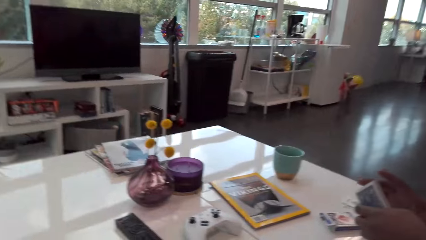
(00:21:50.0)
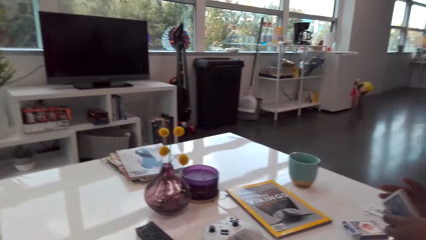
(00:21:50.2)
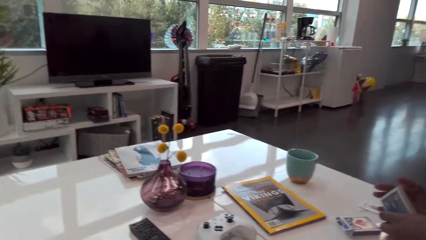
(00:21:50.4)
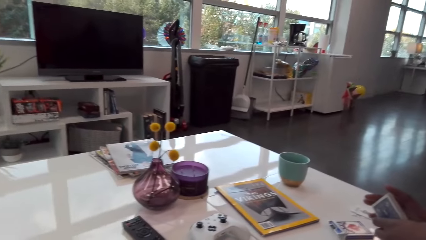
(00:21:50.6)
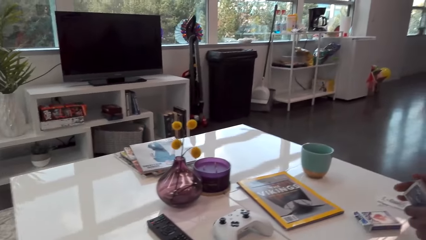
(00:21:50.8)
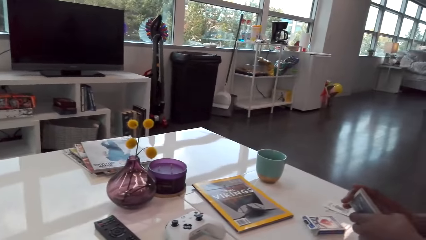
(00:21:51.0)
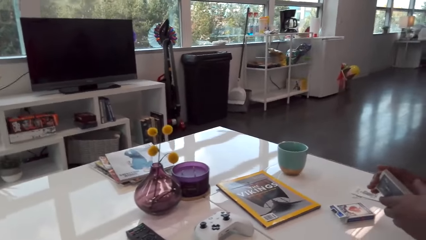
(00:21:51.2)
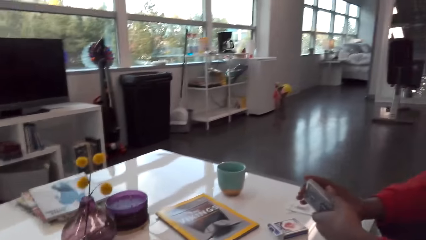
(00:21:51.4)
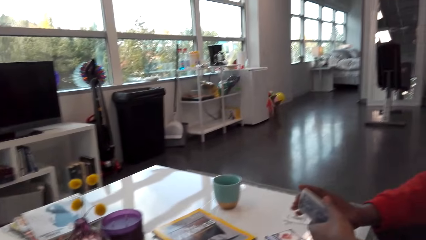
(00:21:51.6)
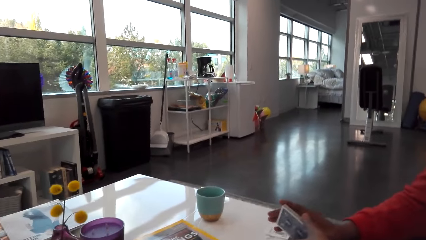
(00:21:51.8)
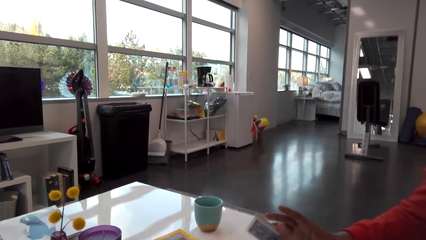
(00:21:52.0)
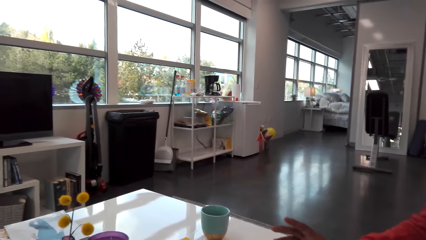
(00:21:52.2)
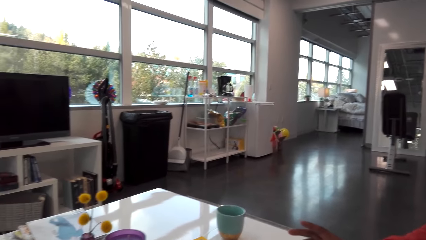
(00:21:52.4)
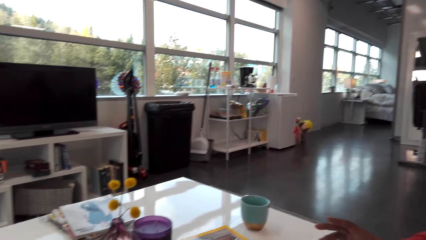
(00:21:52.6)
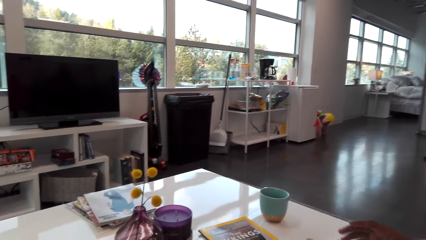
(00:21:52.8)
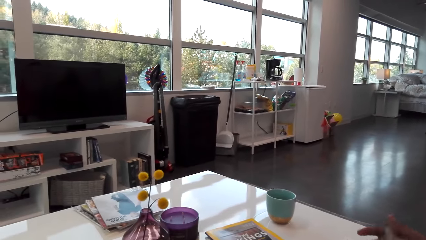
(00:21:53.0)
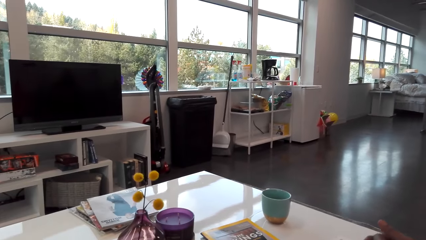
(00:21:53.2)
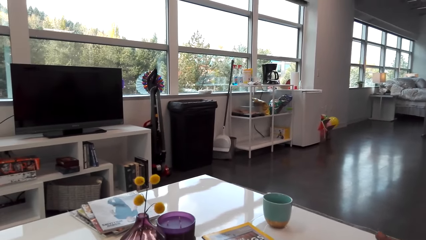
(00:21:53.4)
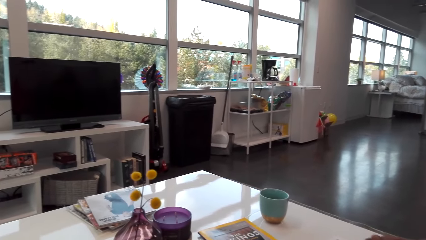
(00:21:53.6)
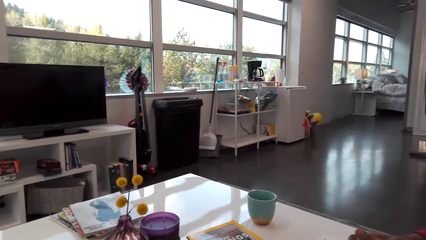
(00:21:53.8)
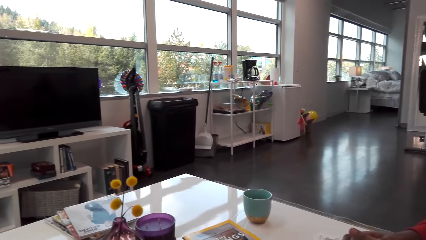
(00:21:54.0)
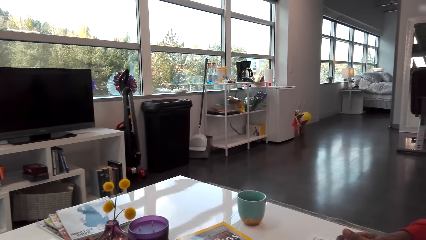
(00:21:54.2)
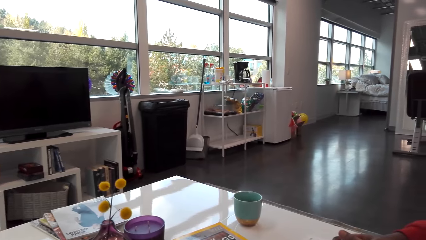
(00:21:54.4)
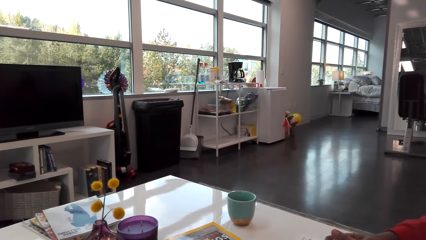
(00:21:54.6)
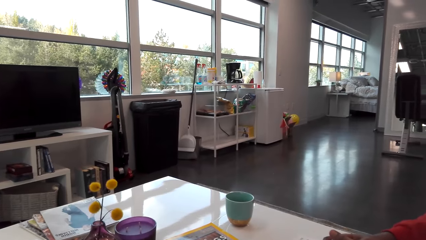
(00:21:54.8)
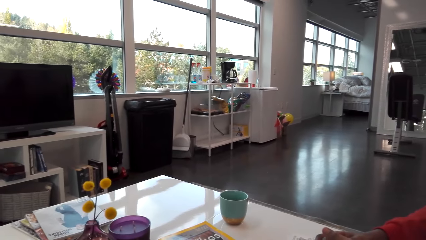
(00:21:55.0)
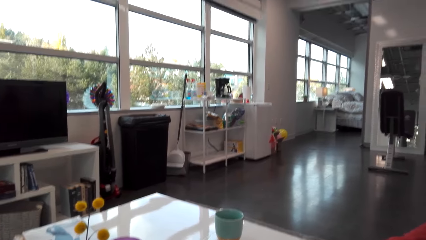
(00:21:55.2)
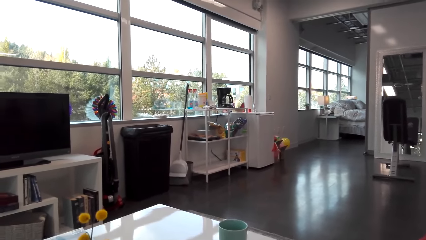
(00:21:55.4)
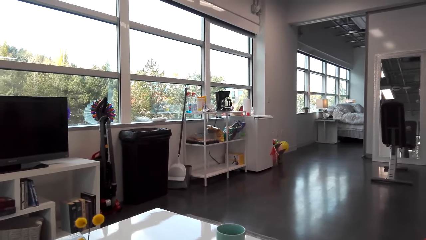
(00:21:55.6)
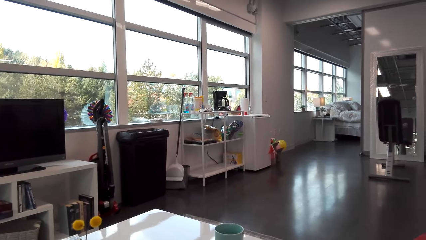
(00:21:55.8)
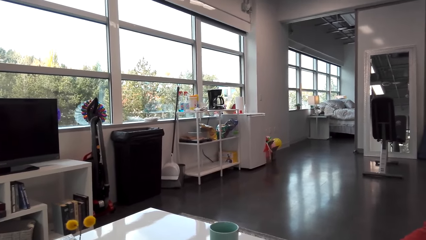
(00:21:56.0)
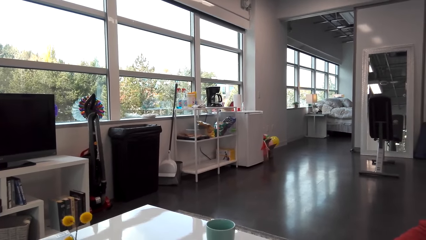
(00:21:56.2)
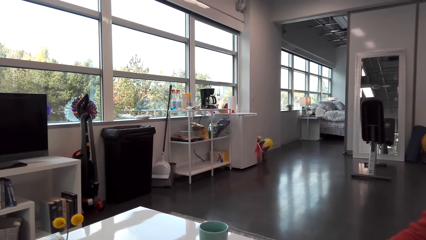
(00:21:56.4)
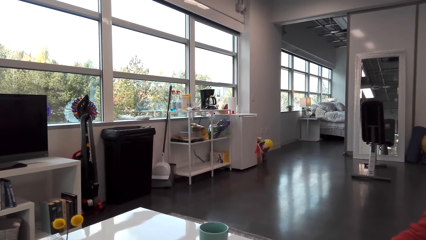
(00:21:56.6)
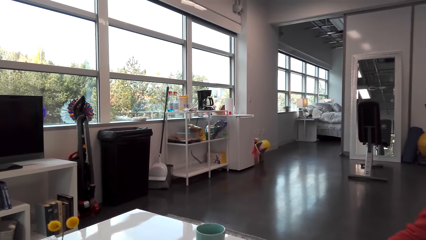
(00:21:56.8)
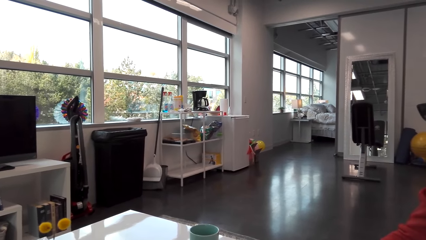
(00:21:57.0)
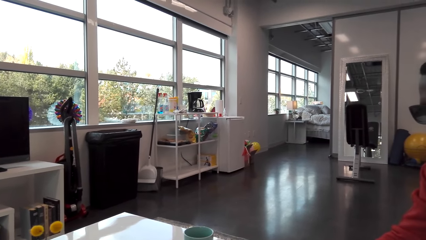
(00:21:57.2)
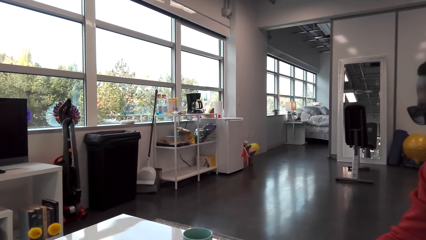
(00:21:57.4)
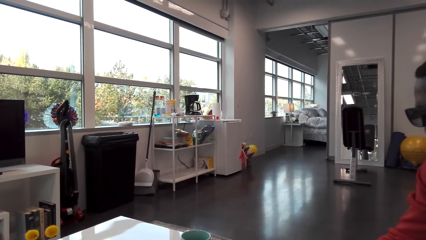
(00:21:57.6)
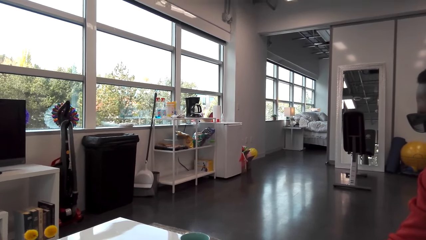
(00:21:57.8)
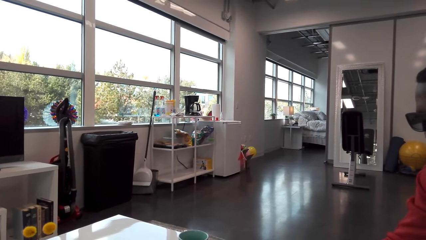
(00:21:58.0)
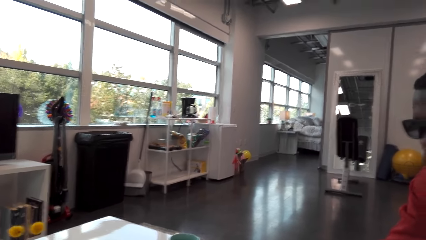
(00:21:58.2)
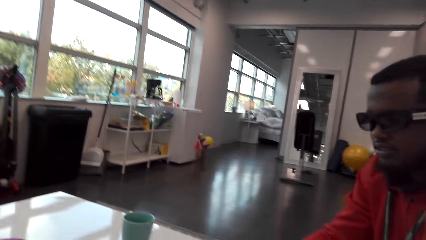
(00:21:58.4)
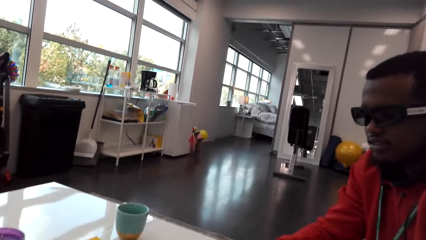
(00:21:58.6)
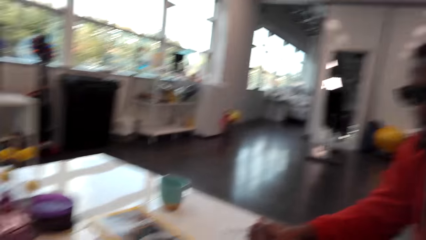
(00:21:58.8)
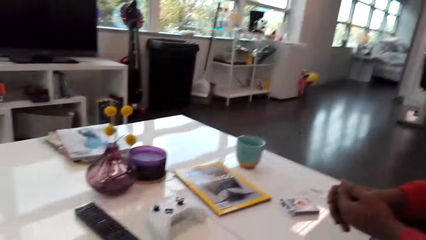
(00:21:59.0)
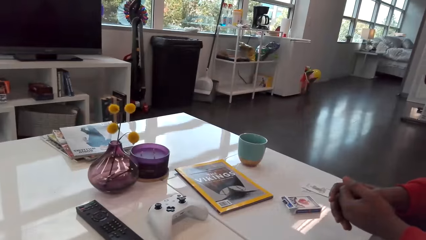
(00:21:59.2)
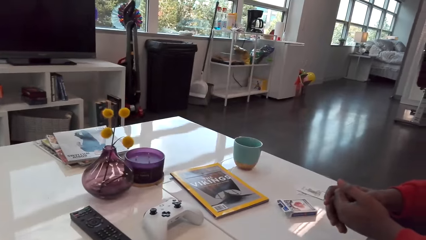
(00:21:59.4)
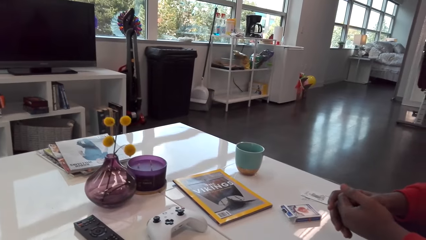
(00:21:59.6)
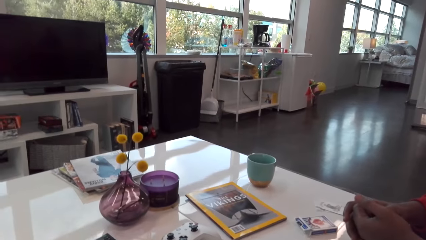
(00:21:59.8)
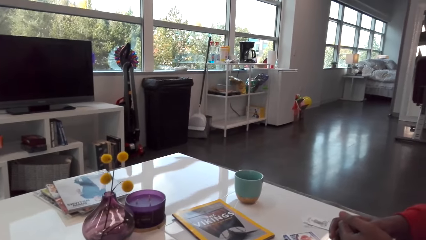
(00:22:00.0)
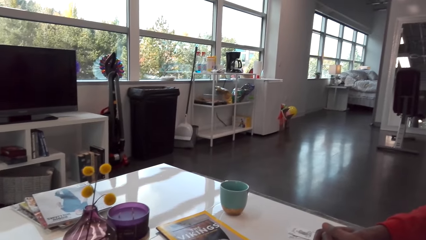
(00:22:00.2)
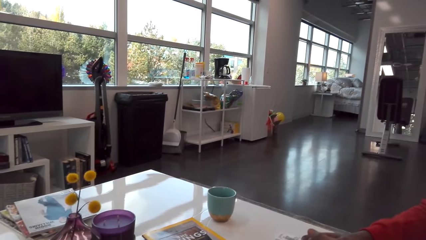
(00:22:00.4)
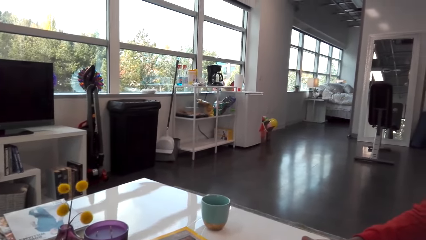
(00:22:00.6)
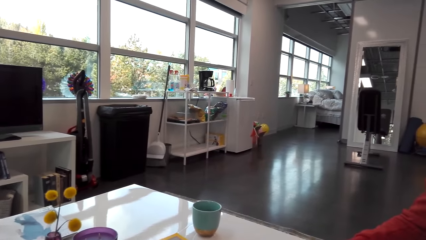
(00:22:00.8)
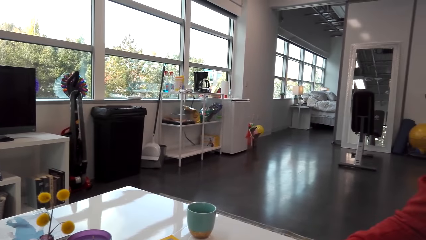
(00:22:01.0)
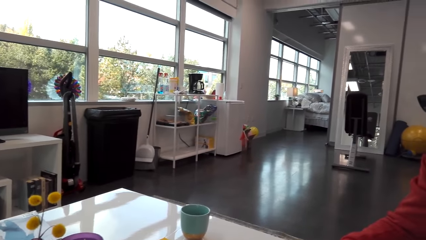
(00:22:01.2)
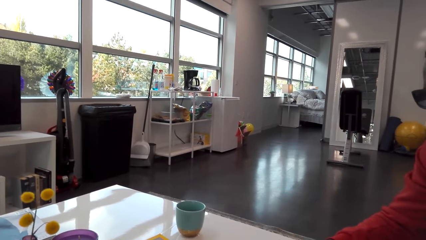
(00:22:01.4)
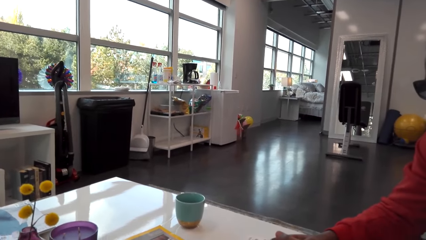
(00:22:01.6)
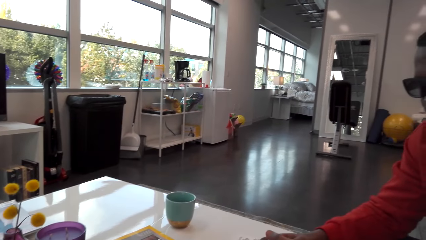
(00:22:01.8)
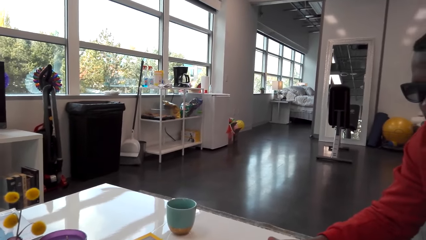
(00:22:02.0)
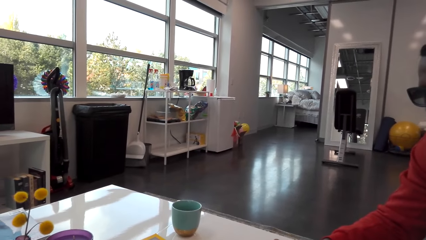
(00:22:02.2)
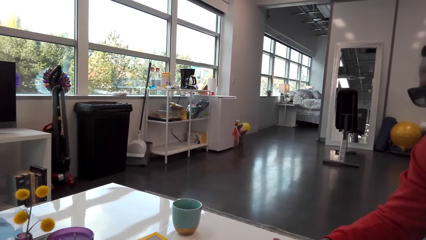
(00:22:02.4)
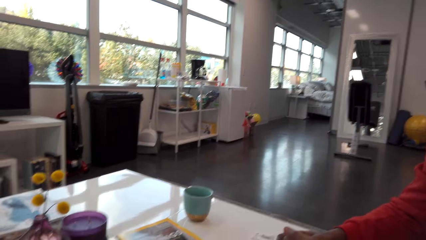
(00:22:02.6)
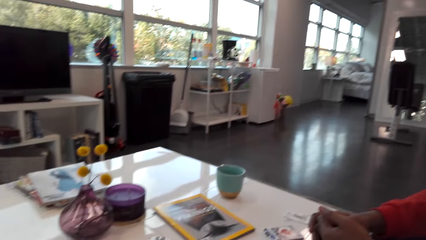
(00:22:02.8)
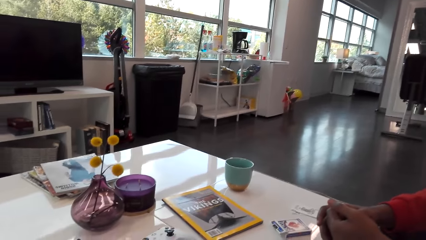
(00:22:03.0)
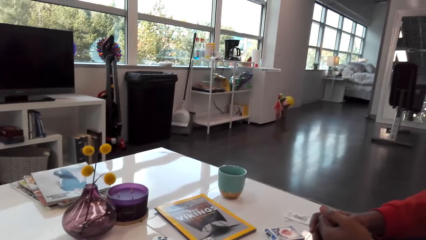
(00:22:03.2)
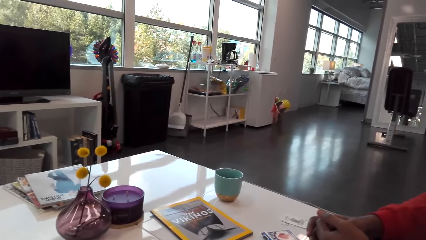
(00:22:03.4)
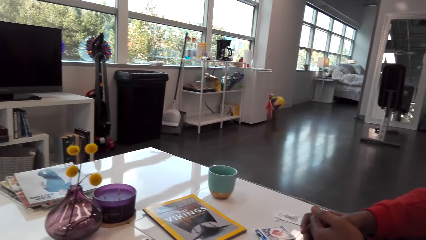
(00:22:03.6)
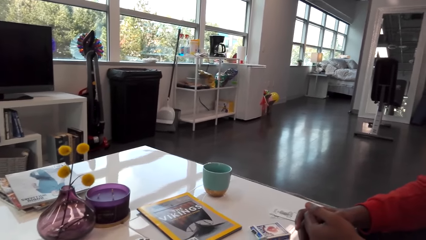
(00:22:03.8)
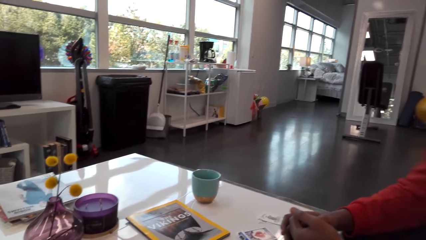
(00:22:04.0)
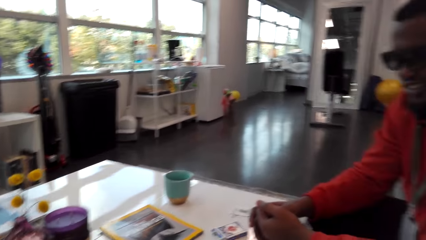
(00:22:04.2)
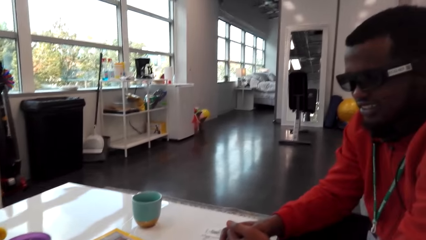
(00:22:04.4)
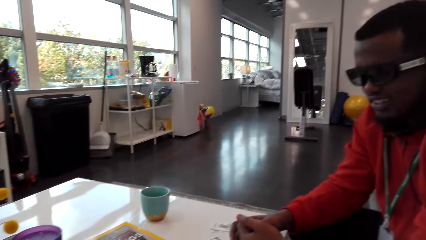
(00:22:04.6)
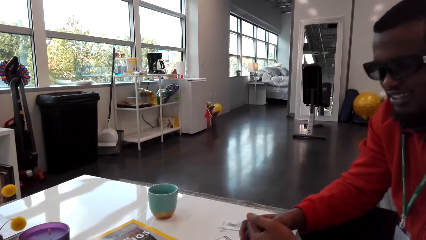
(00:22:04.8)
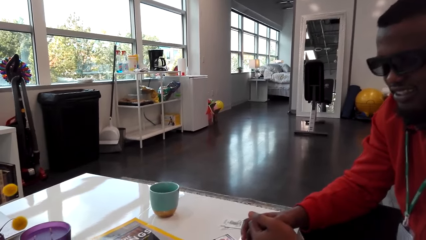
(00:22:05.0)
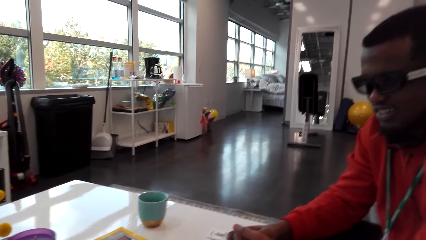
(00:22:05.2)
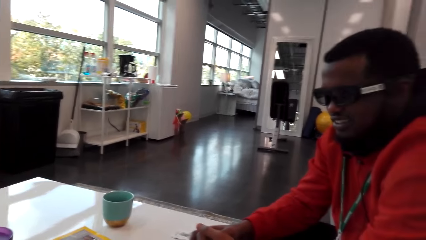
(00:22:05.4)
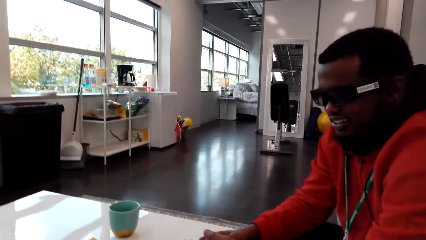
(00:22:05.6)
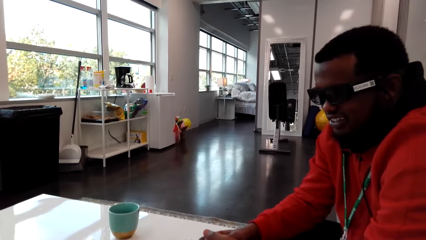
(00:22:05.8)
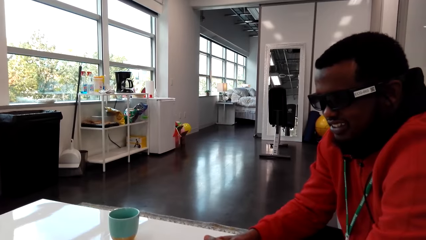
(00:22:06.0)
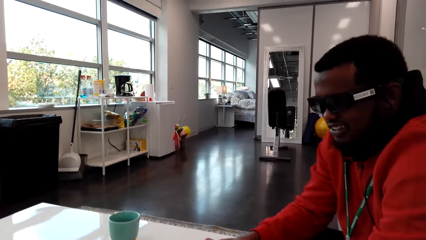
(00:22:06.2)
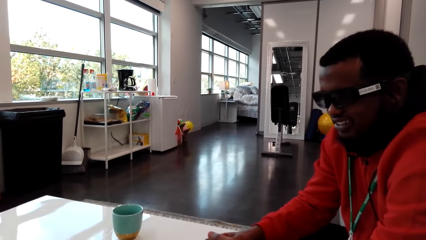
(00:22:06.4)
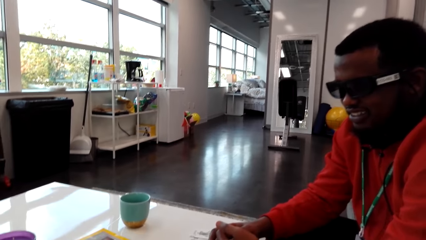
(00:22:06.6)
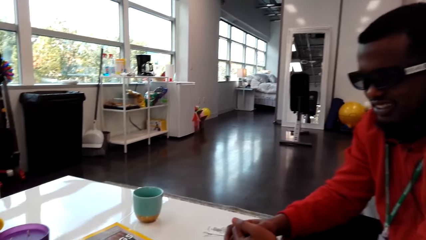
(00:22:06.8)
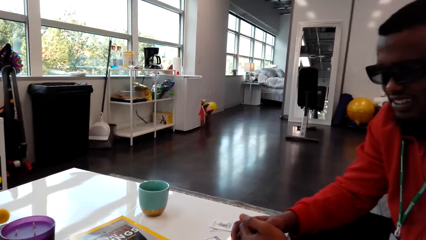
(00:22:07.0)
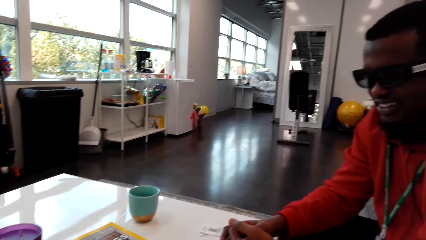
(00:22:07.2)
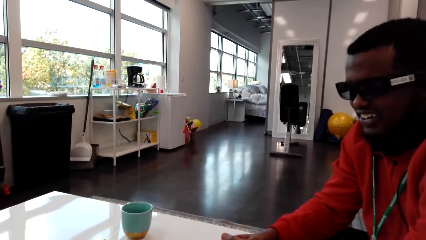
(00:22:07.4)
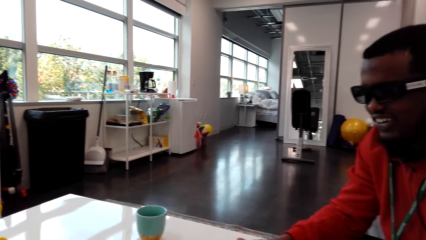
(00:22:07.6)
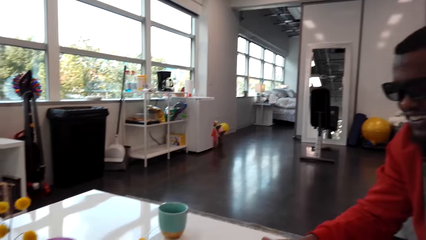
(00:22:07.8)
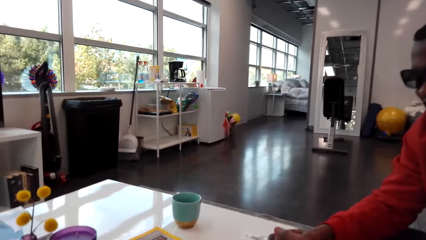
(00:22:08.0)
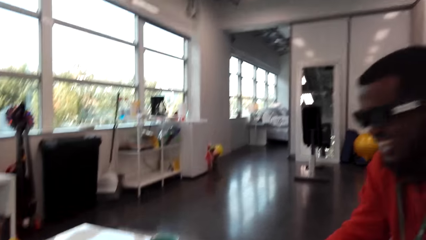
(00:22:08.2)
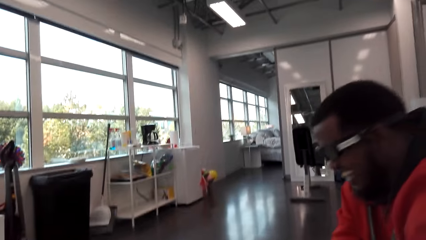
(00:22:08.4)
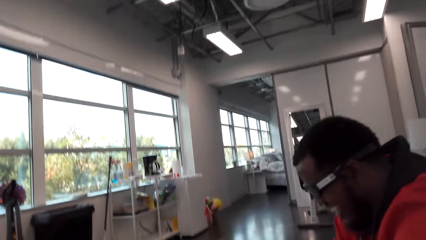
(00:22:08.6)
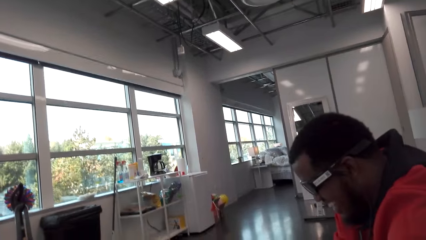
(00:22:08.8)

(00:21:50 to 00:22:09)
A man talks to the camera wearer and puts his cards down. The camera wearer talks to the man. The man laughs.
